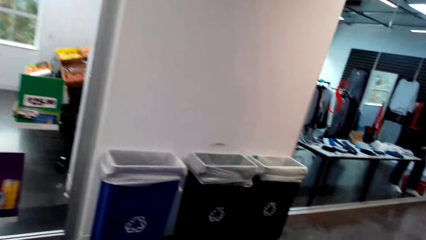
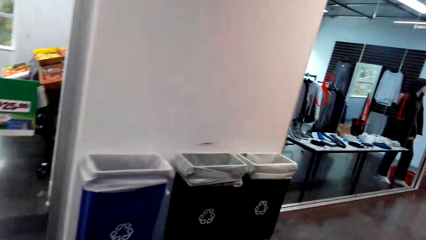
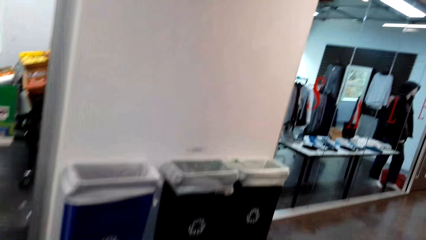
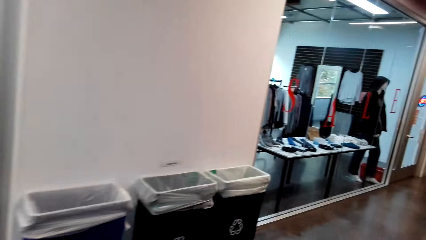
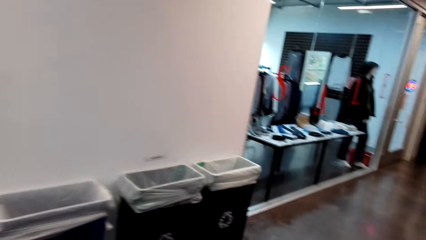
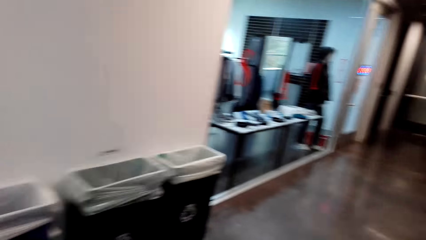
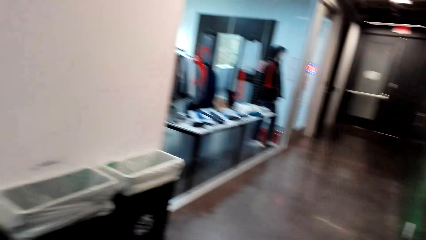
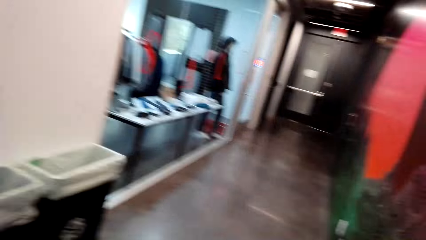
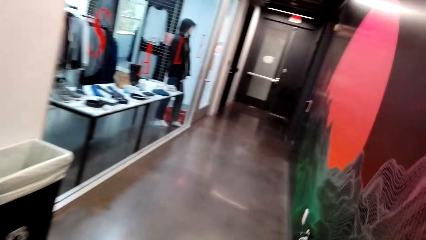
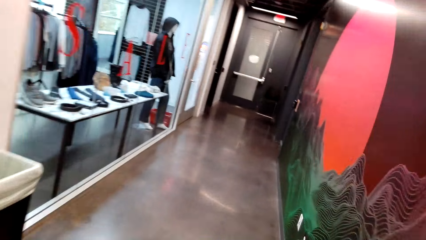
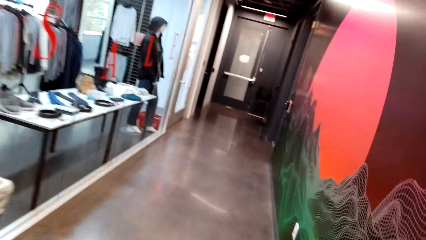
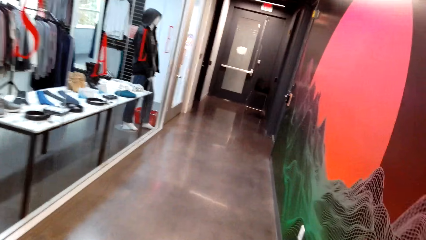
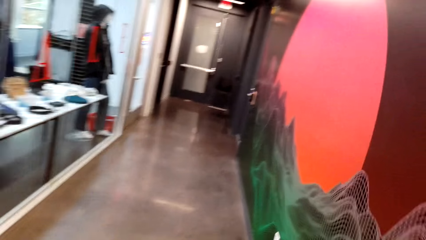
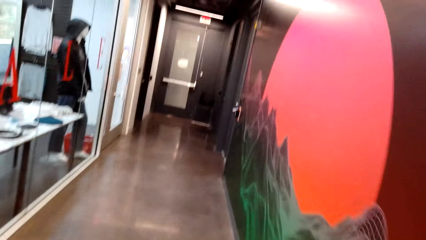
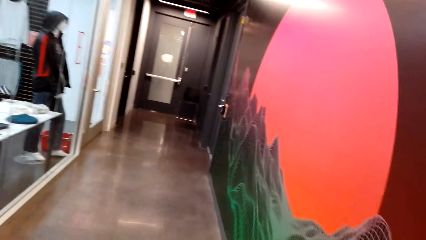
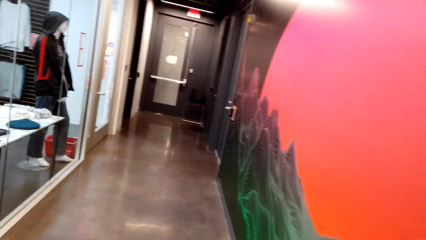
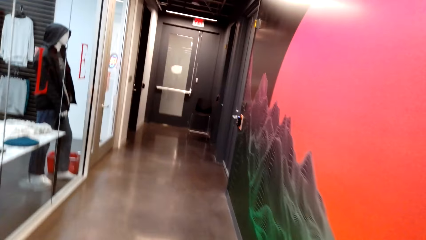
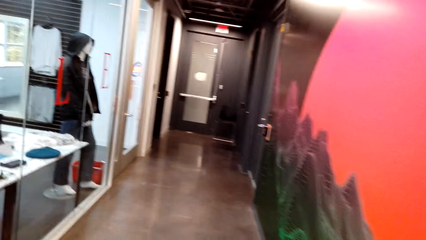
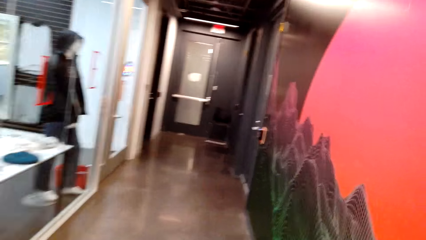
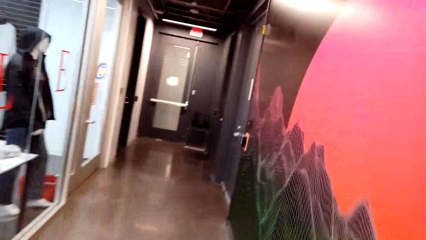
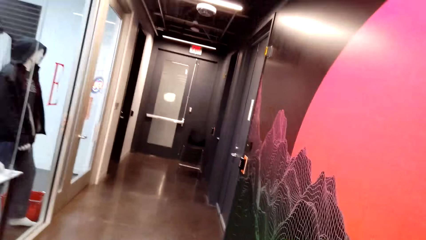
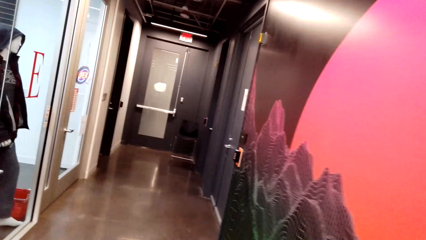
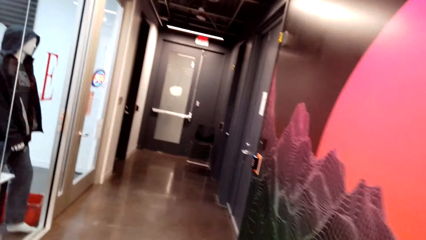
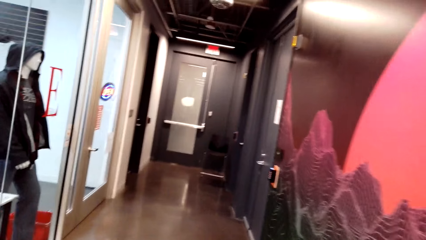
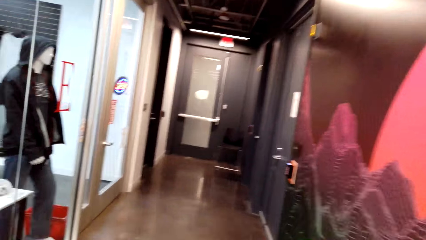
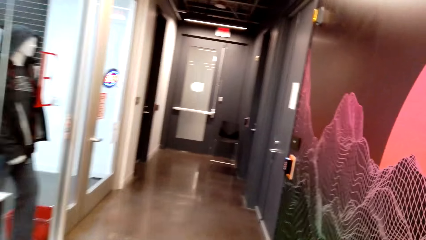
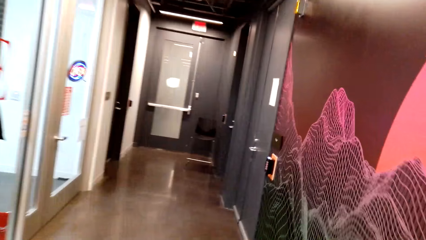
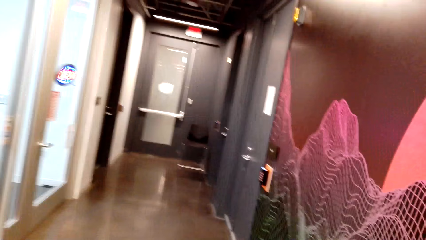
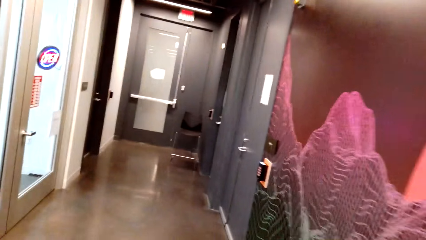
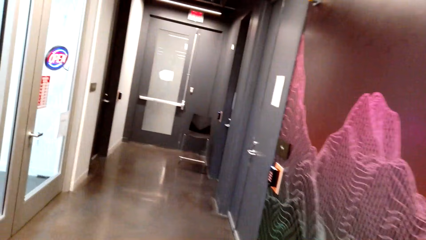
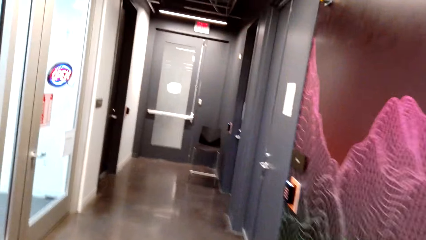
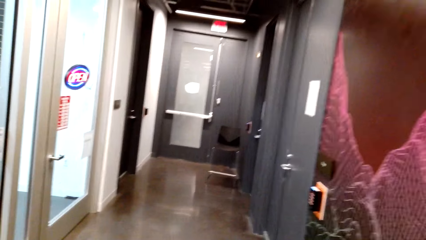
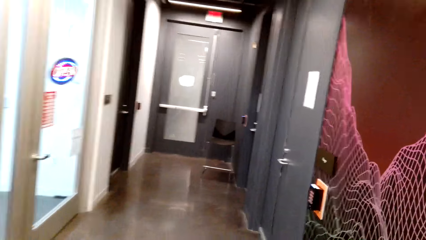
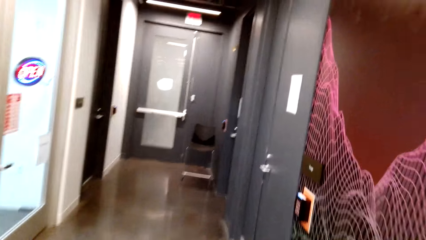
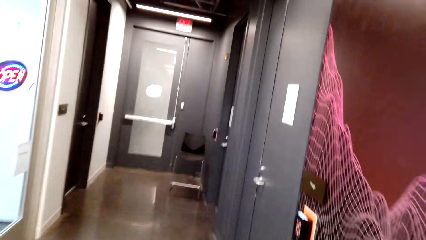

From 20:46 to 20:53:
The camera wearer walks along the corridor.
